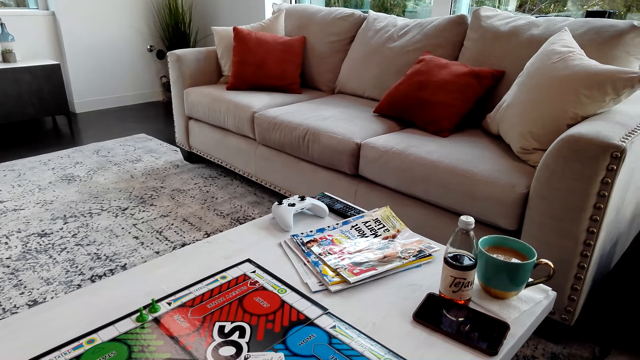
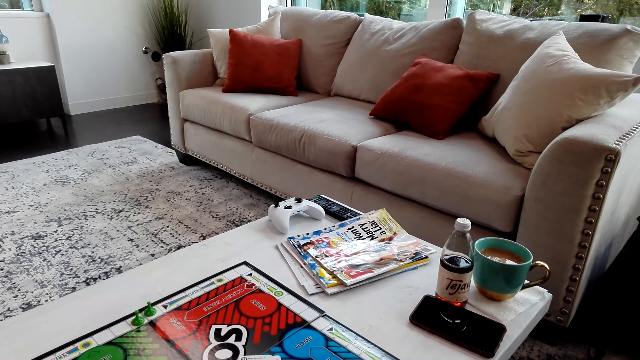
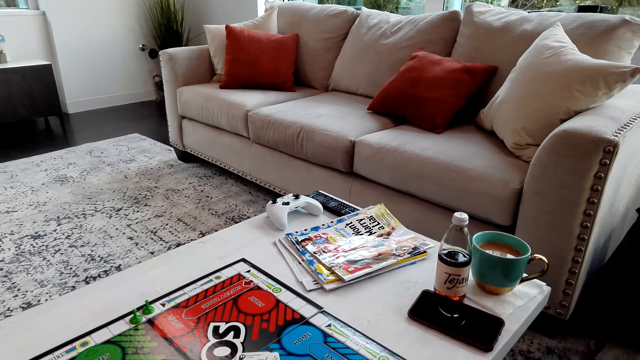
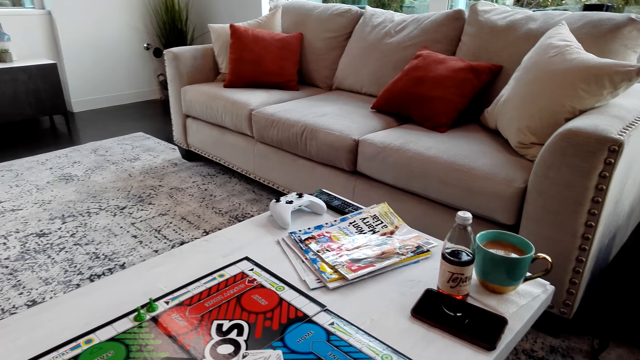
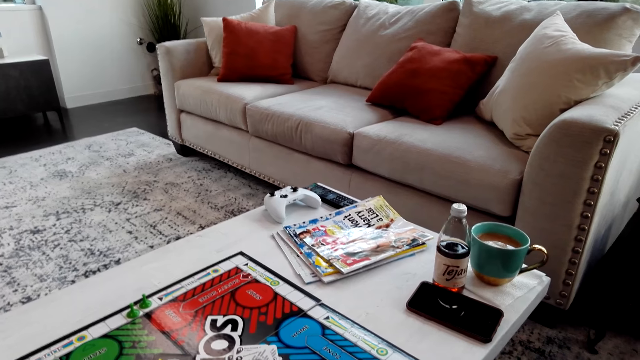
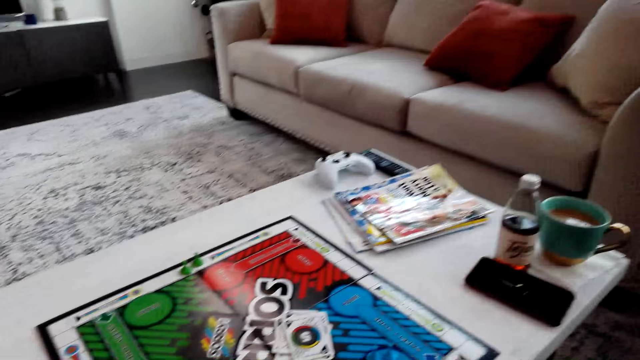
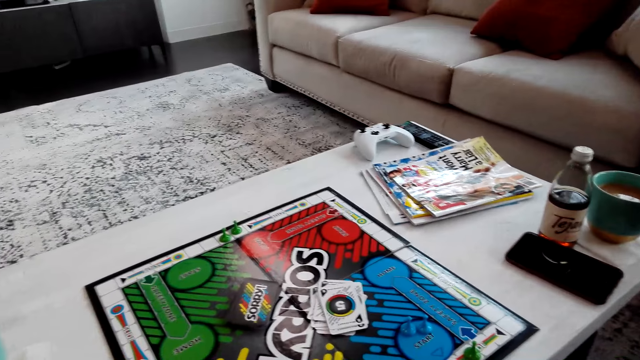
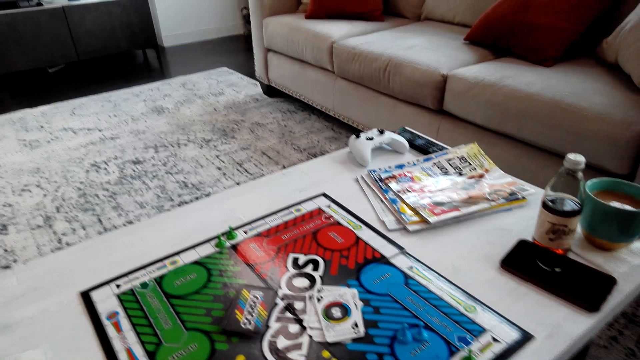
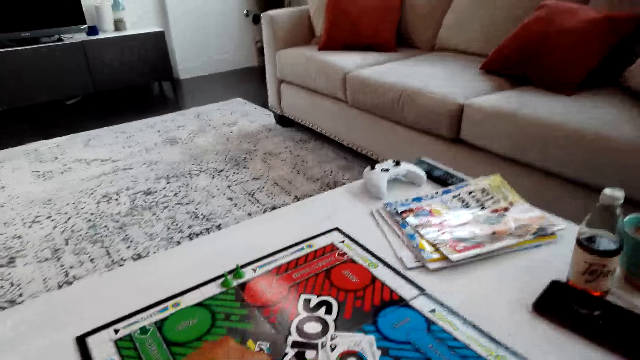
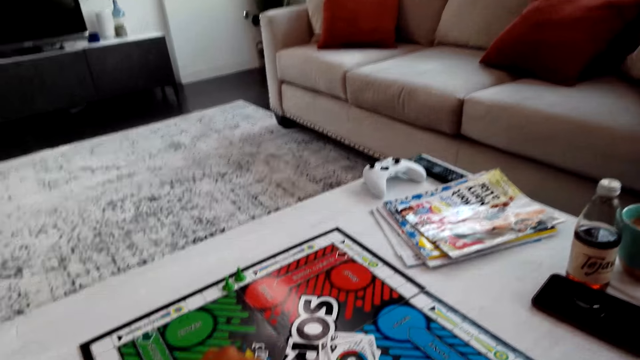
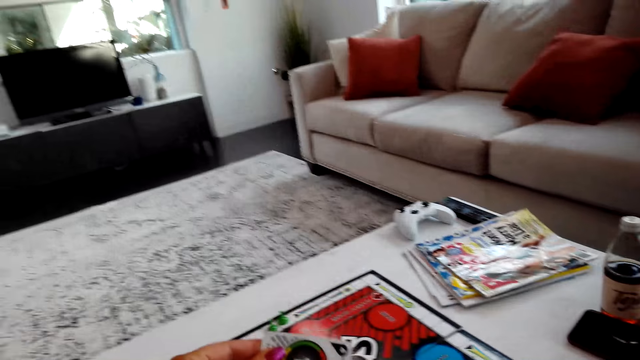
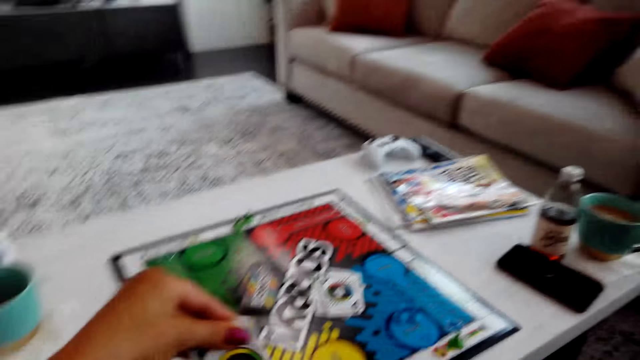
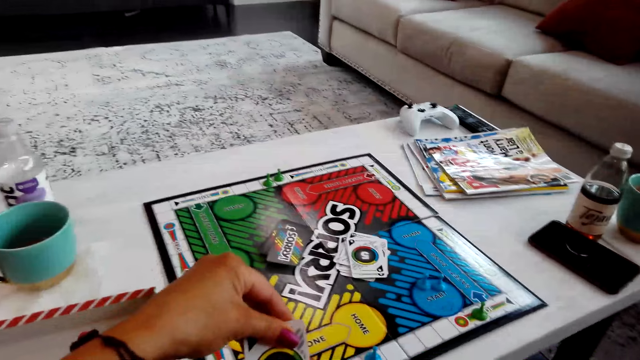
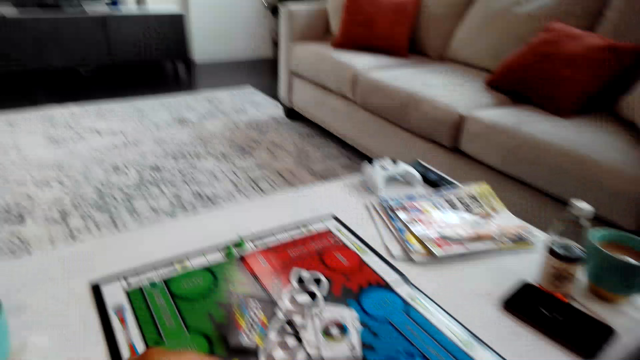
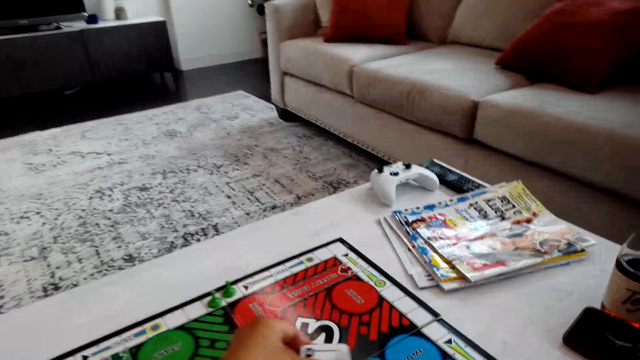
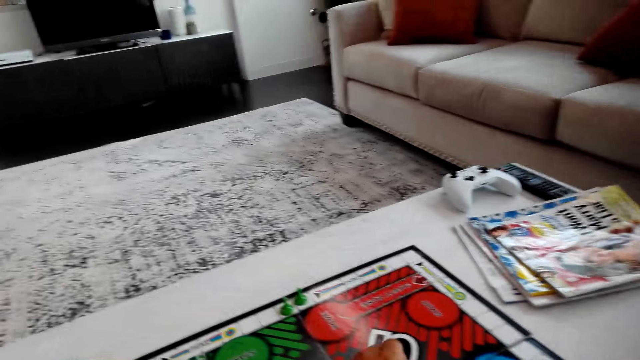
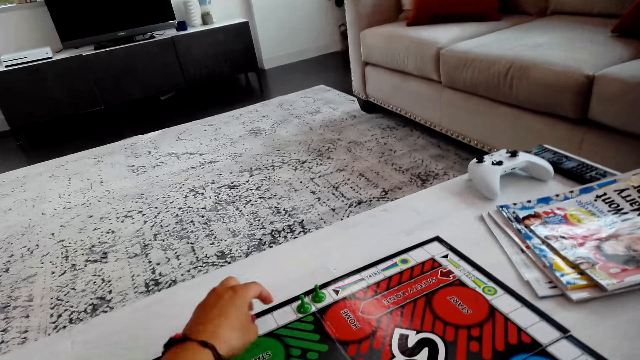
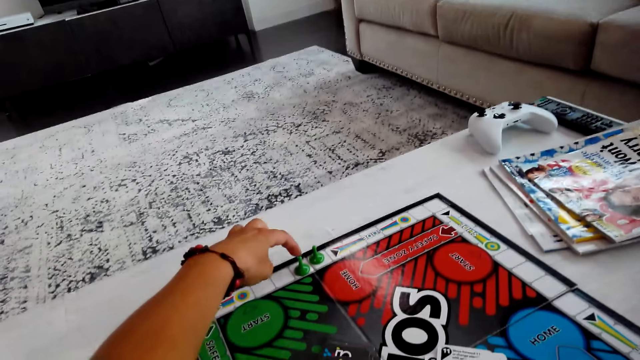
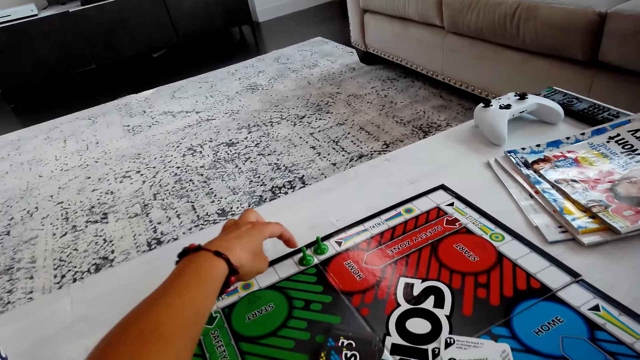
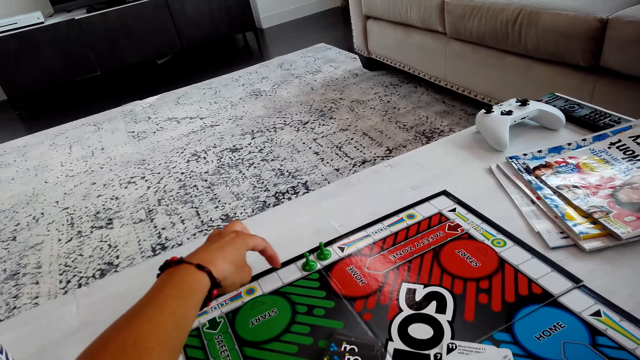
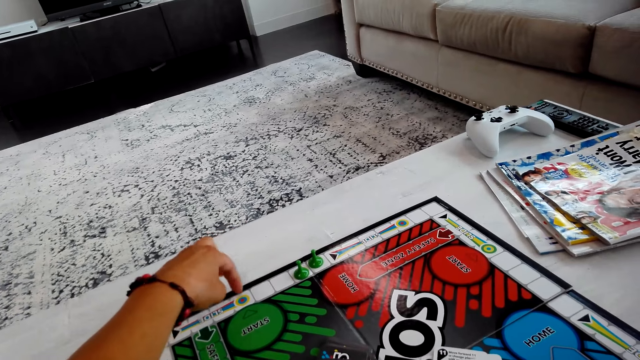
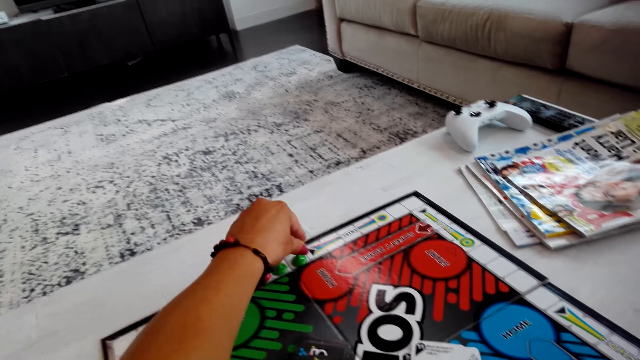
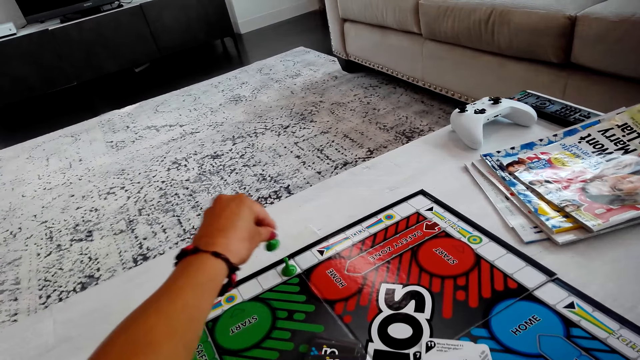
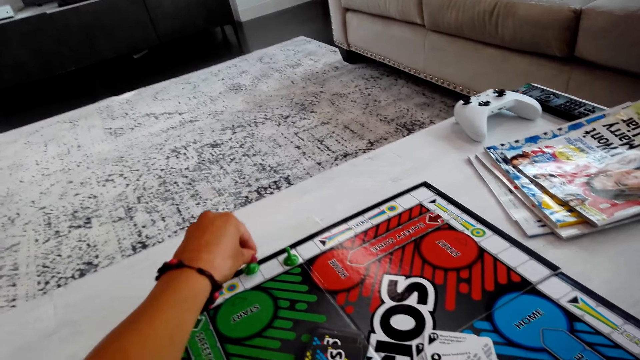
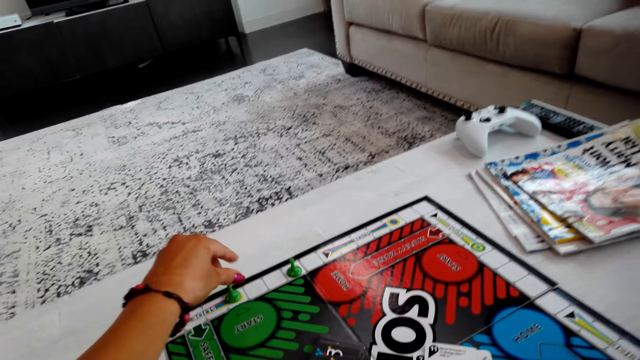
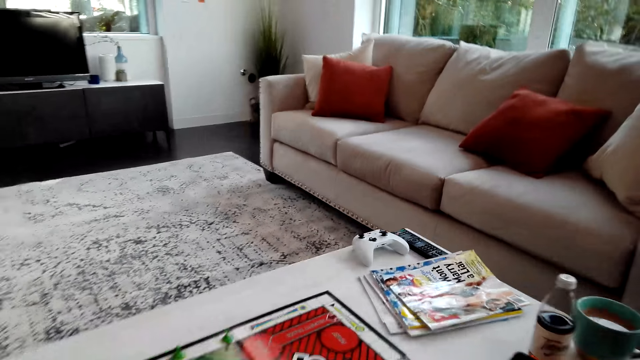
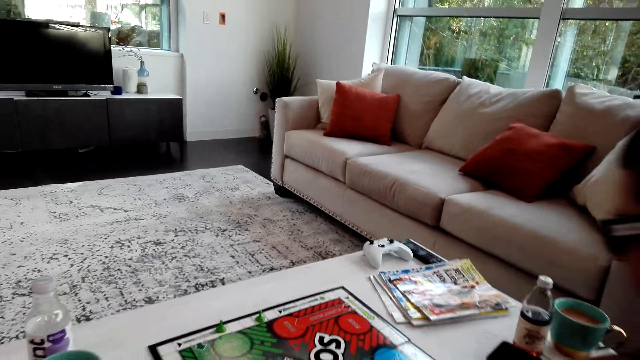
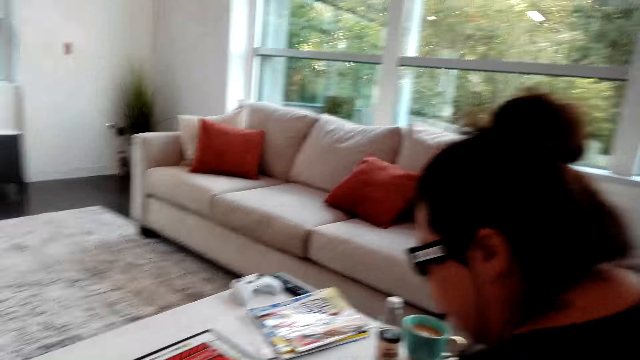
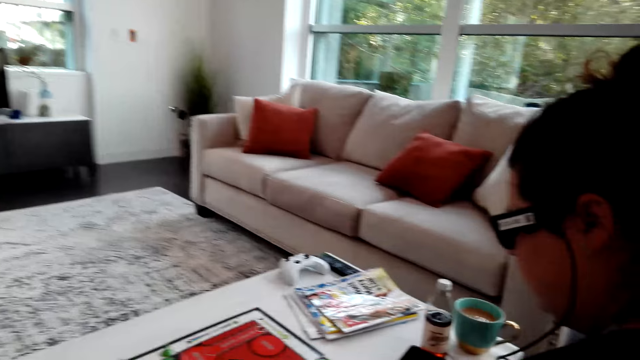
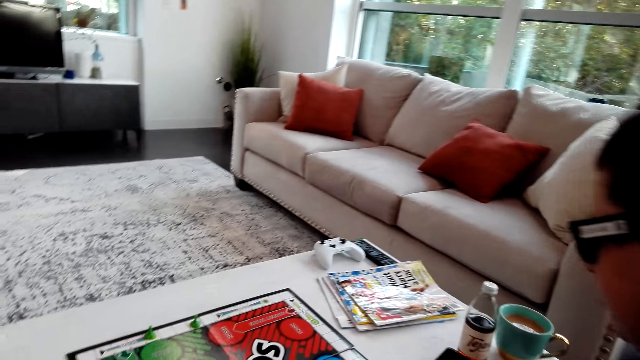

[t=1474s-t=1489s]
The camera wearer picks a sorry game card. They put down the card on the board. They count the boxes on the sorry game board. They move the sorry game pieces.

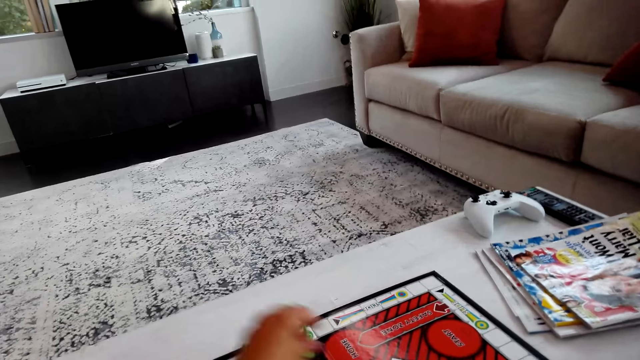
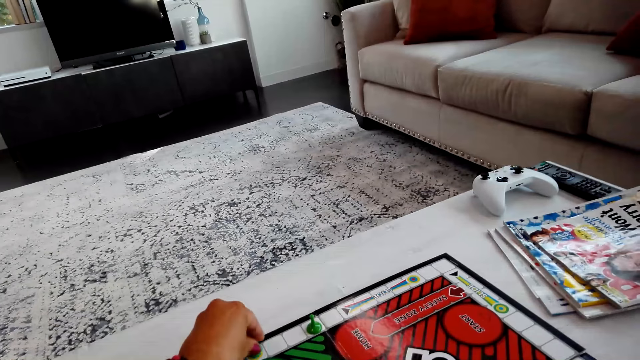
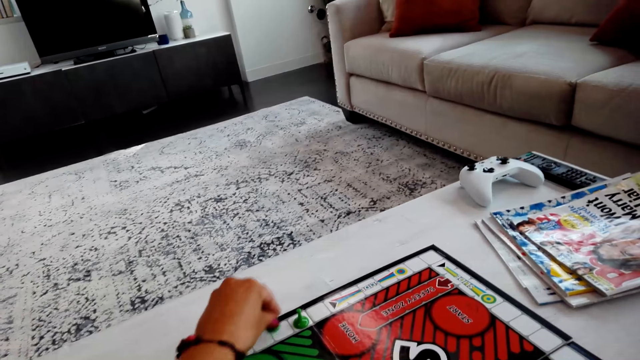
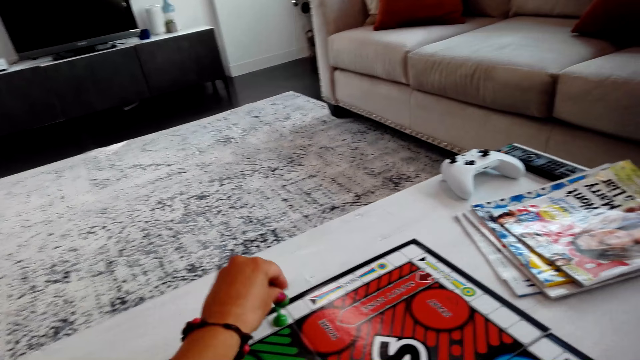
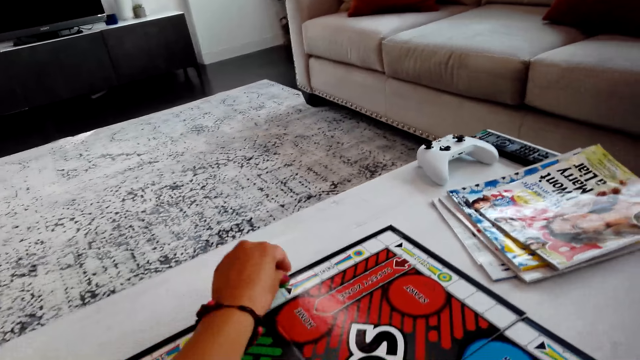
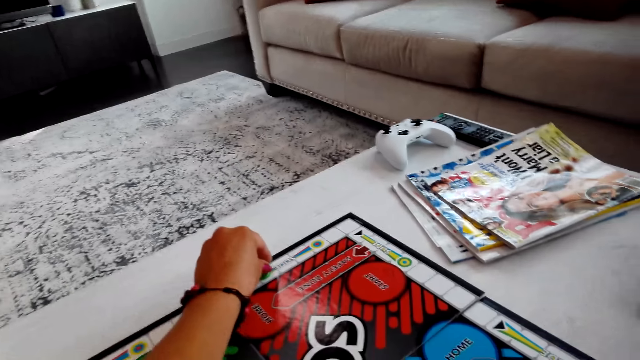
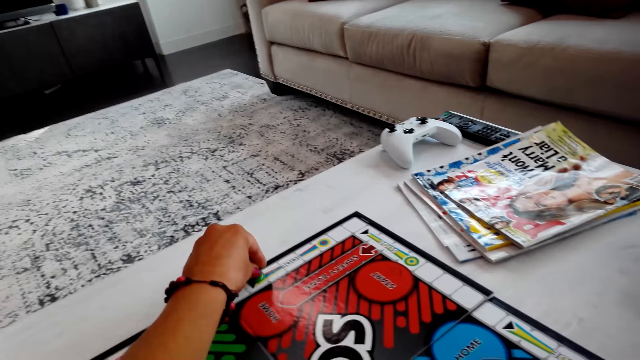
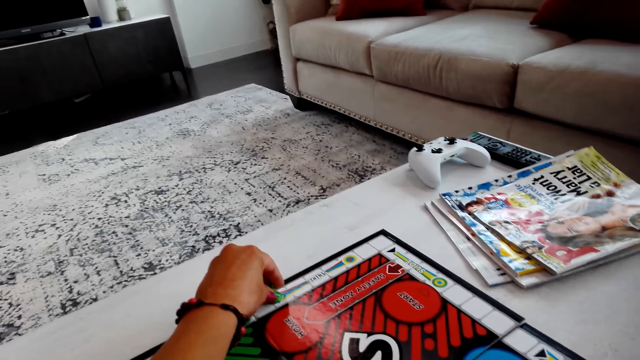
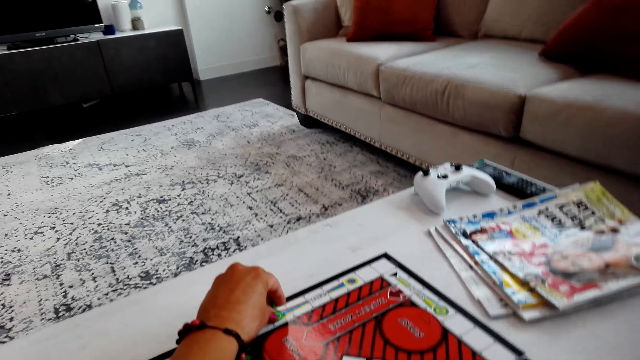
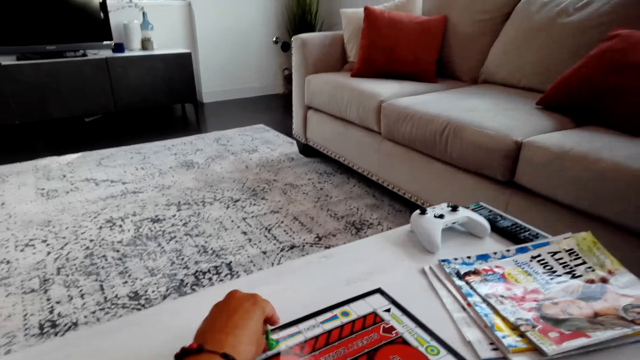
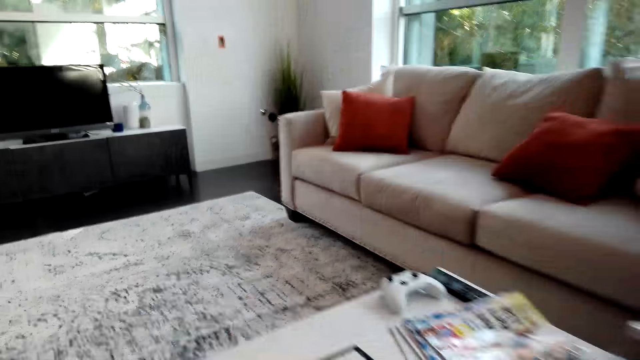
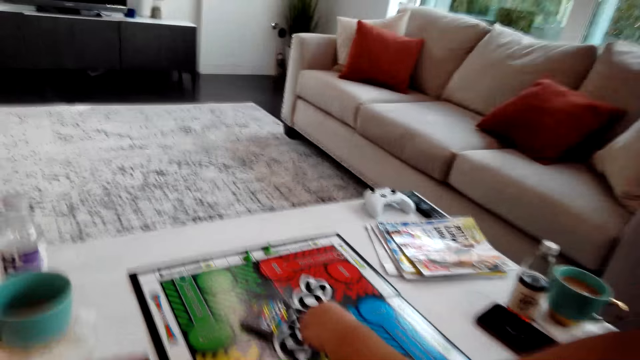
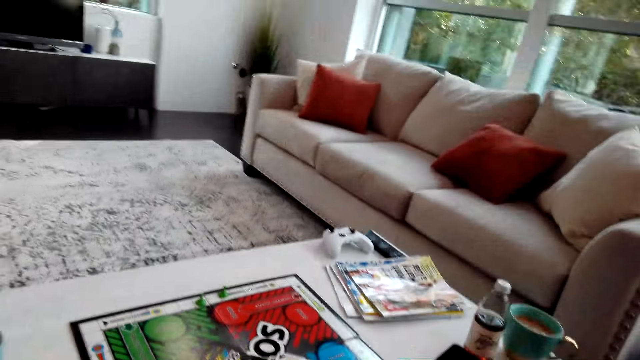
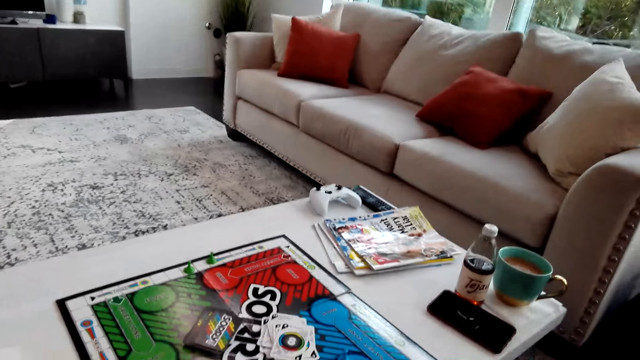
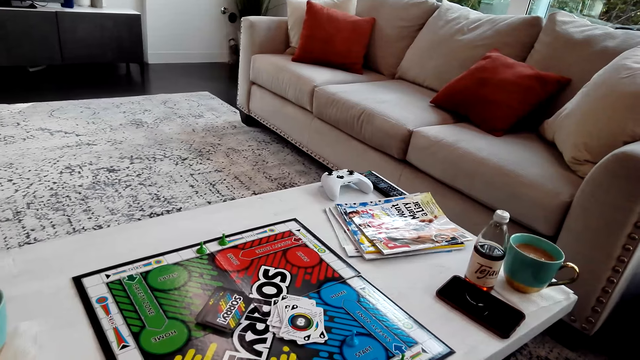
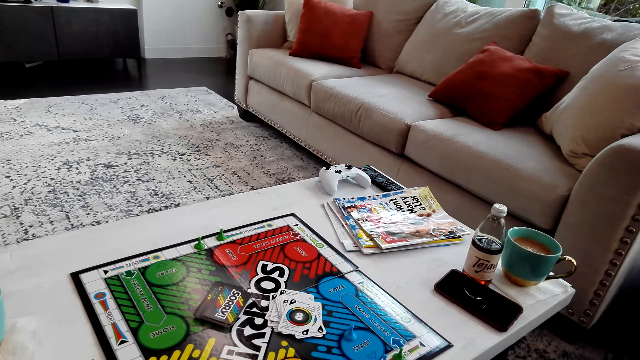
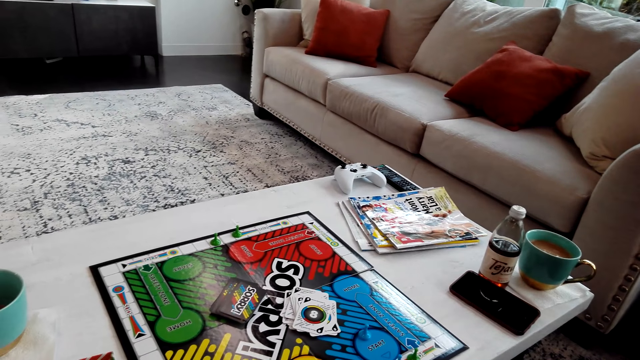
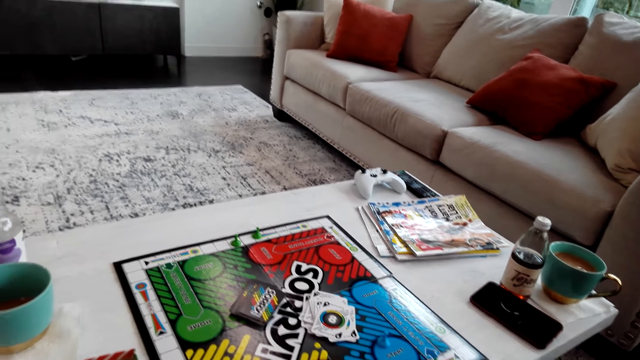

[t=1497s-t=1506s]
The camera wearer moves the sorry game pieces.
